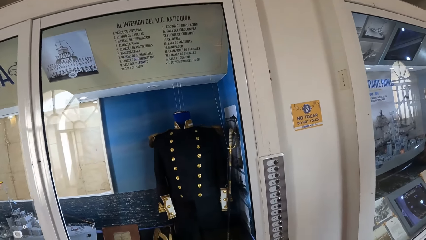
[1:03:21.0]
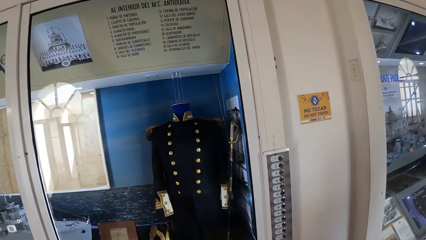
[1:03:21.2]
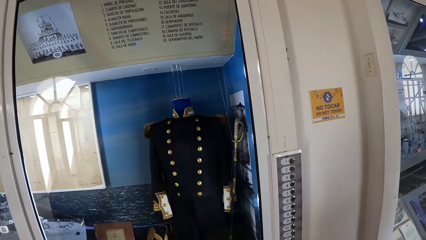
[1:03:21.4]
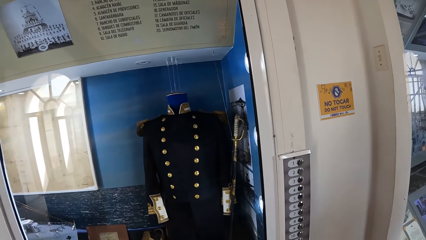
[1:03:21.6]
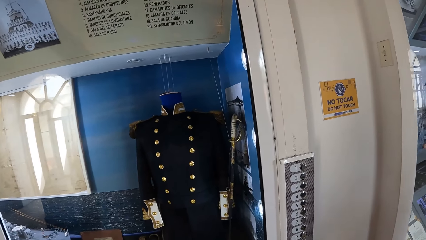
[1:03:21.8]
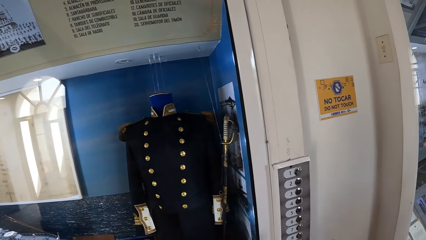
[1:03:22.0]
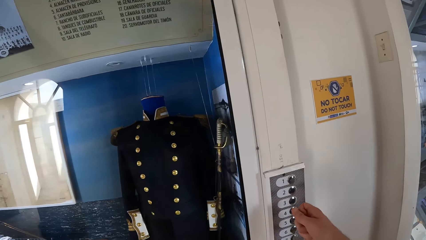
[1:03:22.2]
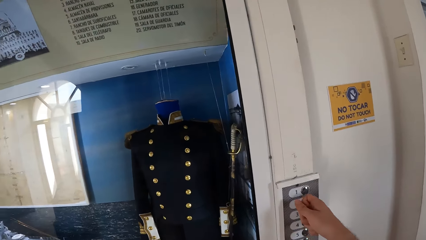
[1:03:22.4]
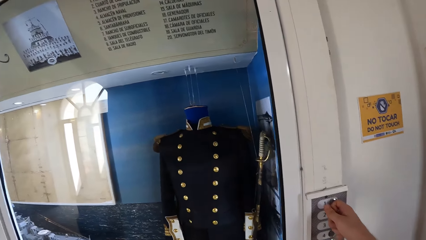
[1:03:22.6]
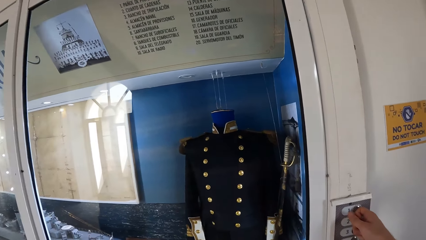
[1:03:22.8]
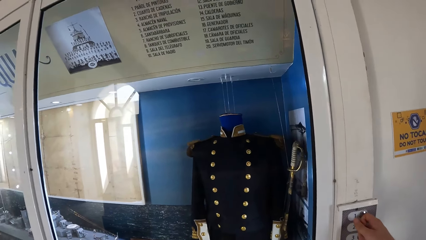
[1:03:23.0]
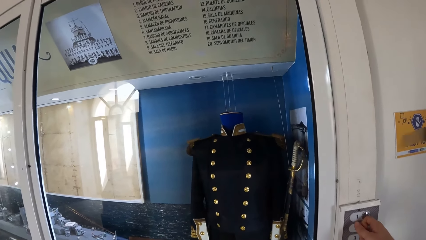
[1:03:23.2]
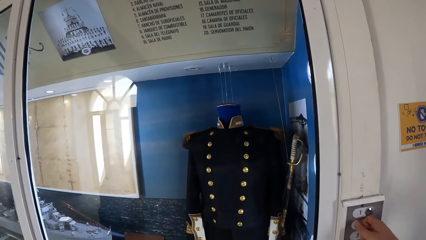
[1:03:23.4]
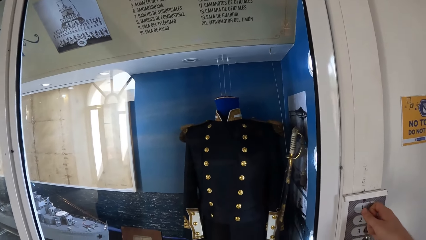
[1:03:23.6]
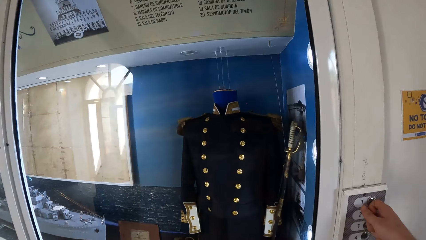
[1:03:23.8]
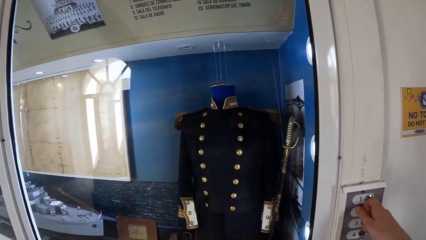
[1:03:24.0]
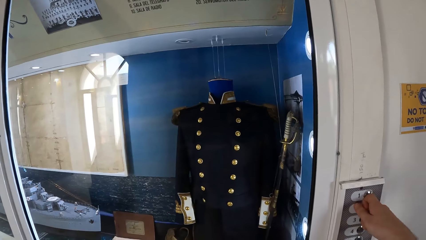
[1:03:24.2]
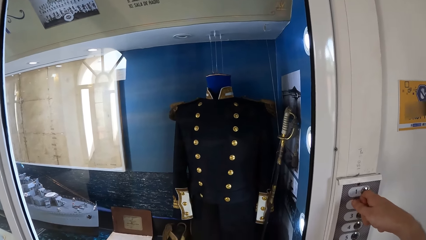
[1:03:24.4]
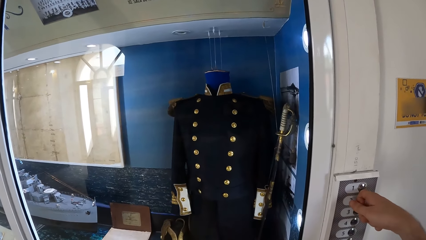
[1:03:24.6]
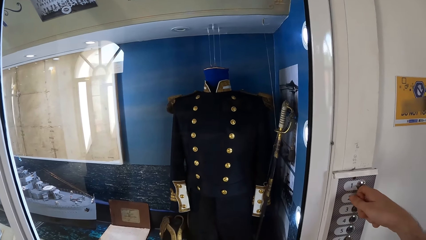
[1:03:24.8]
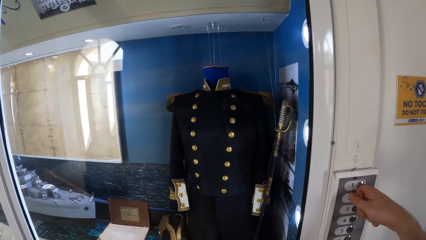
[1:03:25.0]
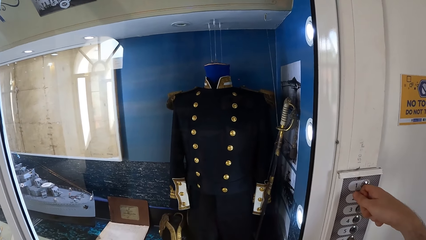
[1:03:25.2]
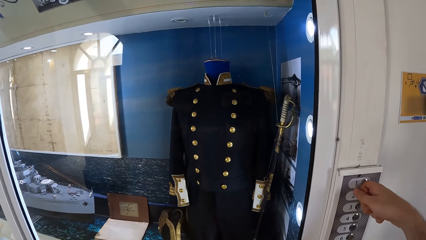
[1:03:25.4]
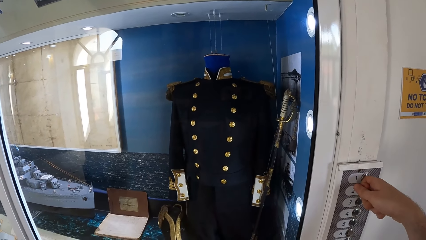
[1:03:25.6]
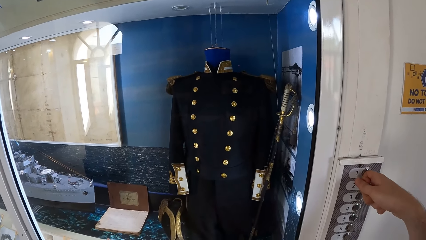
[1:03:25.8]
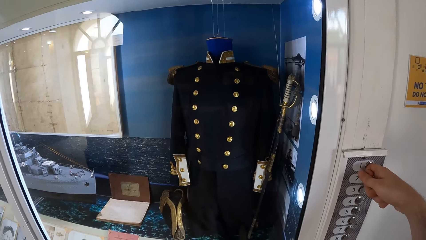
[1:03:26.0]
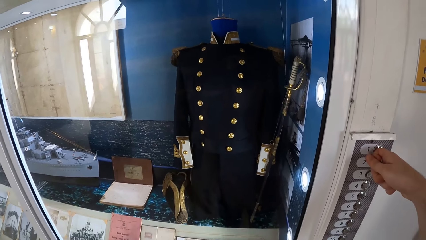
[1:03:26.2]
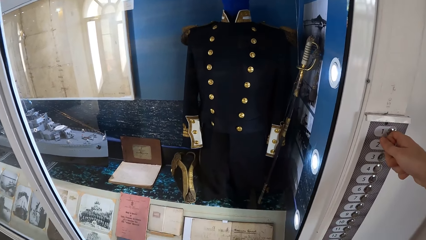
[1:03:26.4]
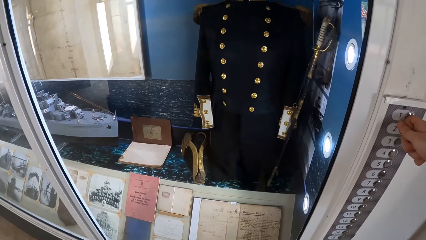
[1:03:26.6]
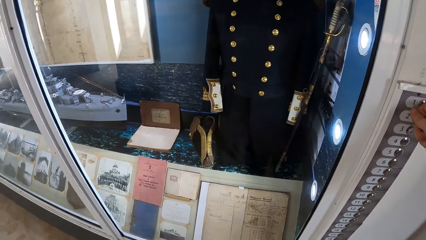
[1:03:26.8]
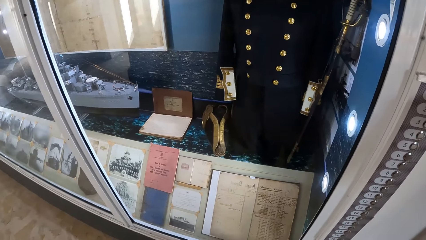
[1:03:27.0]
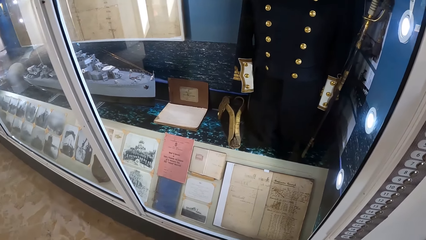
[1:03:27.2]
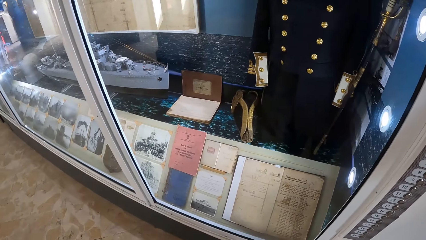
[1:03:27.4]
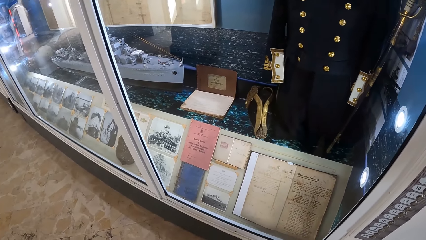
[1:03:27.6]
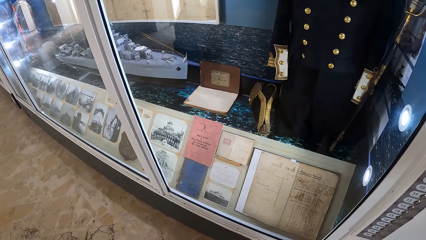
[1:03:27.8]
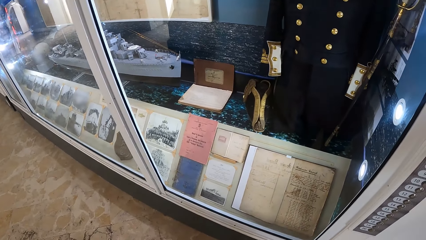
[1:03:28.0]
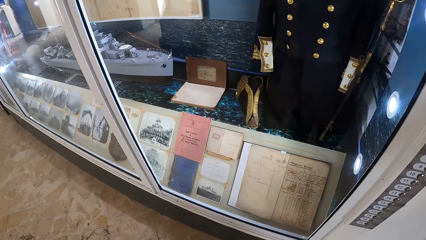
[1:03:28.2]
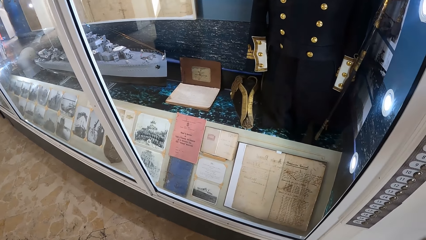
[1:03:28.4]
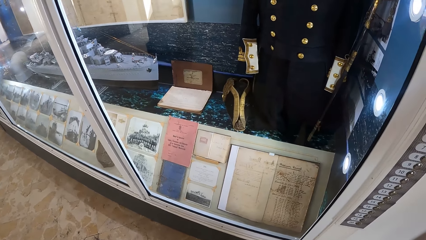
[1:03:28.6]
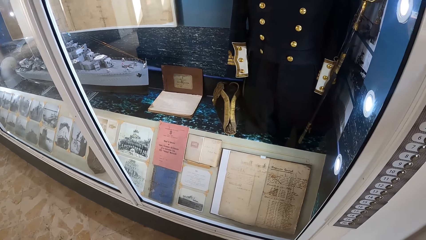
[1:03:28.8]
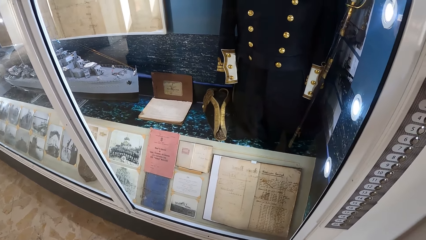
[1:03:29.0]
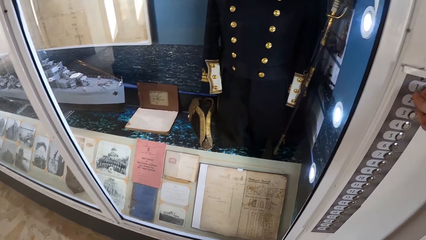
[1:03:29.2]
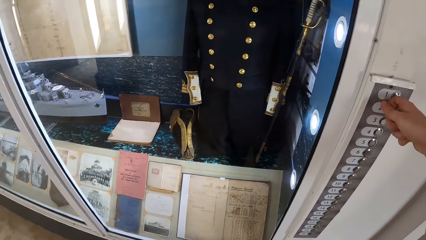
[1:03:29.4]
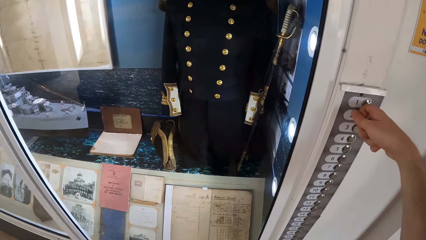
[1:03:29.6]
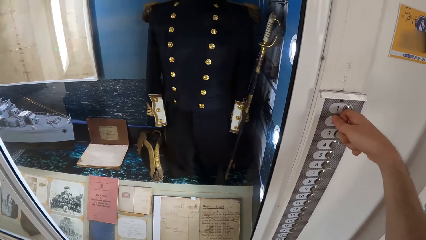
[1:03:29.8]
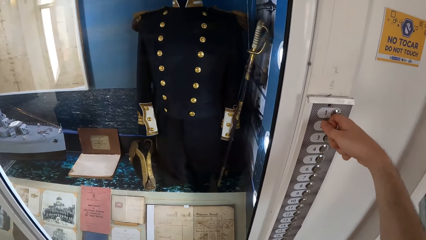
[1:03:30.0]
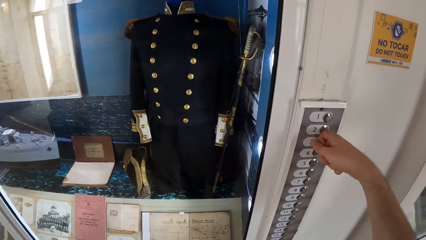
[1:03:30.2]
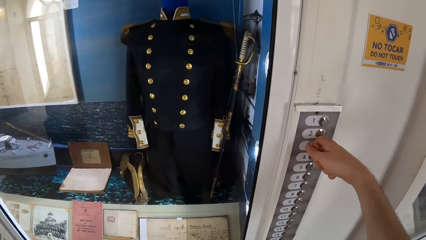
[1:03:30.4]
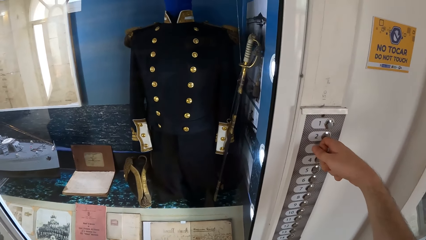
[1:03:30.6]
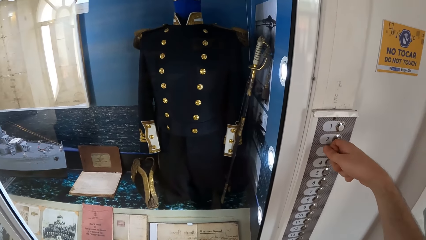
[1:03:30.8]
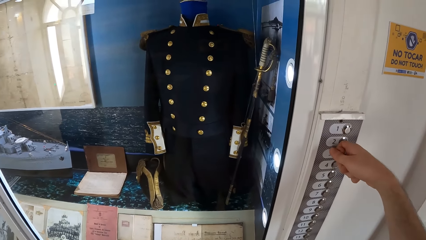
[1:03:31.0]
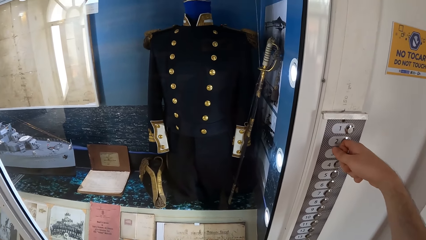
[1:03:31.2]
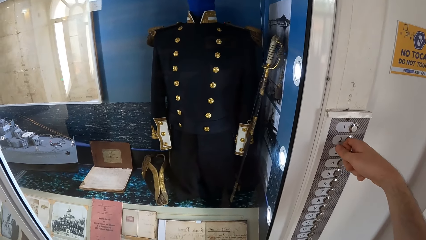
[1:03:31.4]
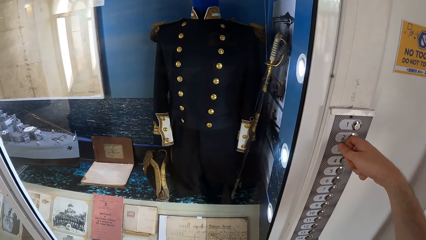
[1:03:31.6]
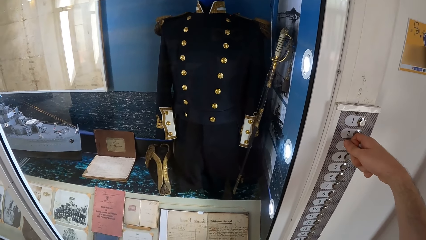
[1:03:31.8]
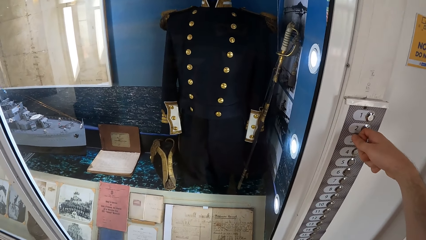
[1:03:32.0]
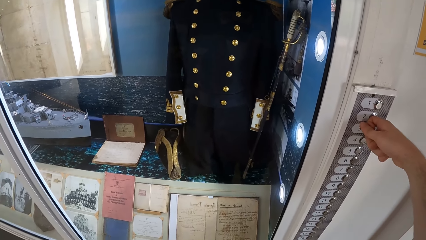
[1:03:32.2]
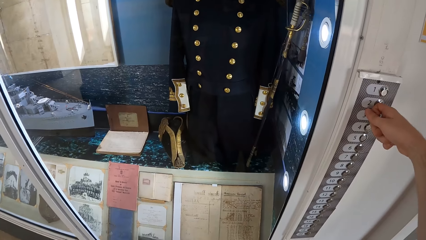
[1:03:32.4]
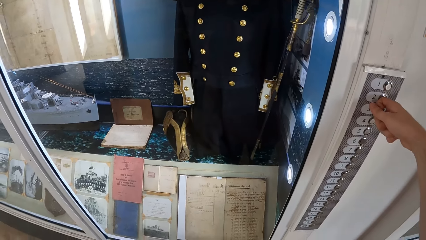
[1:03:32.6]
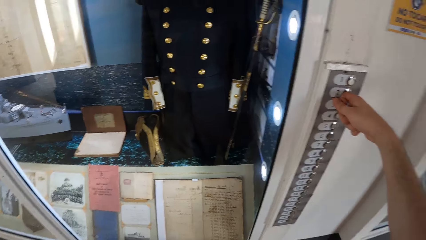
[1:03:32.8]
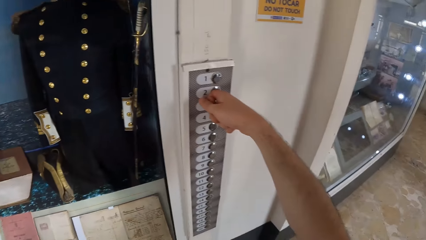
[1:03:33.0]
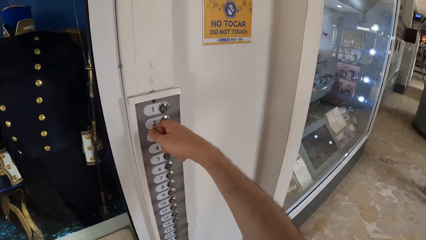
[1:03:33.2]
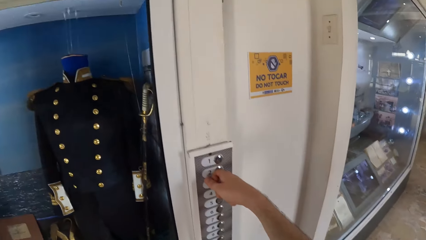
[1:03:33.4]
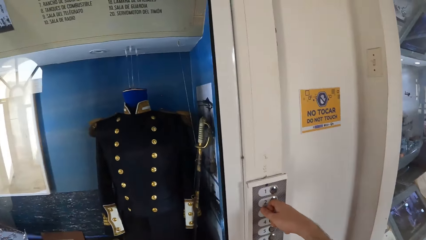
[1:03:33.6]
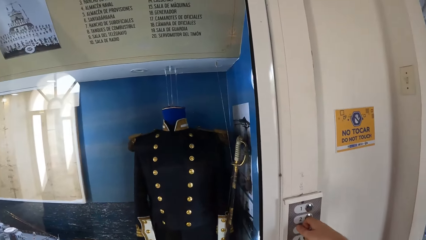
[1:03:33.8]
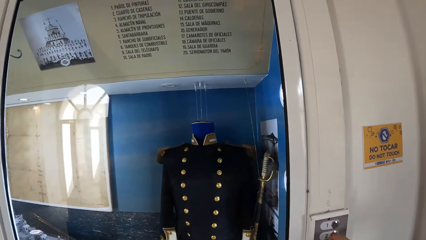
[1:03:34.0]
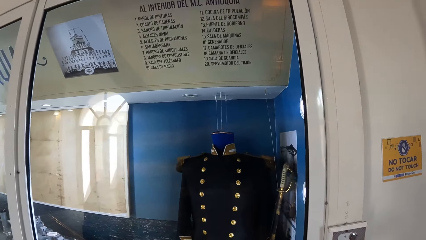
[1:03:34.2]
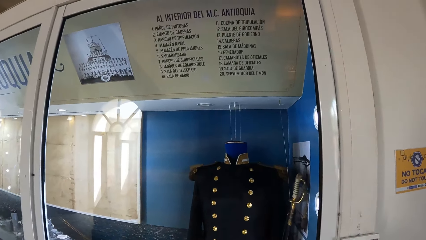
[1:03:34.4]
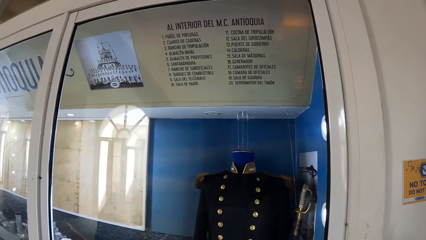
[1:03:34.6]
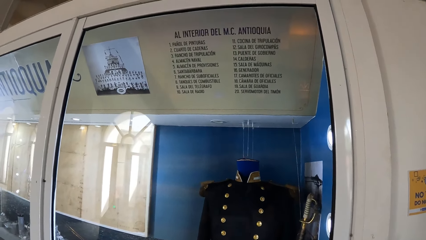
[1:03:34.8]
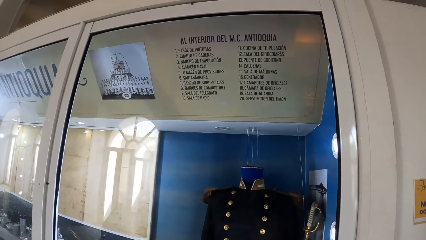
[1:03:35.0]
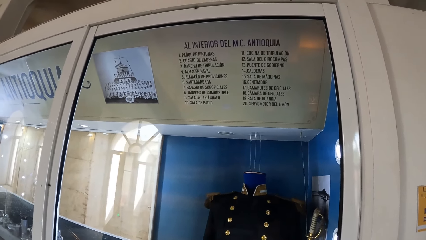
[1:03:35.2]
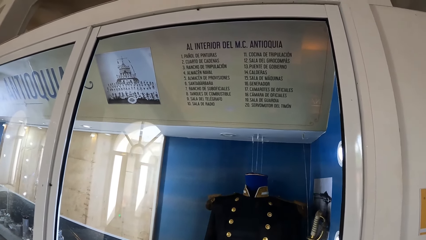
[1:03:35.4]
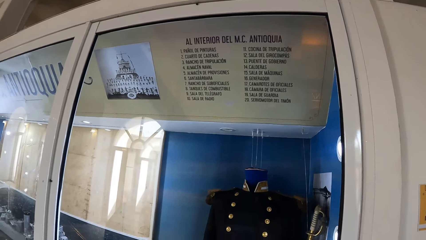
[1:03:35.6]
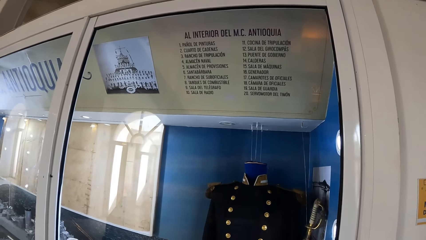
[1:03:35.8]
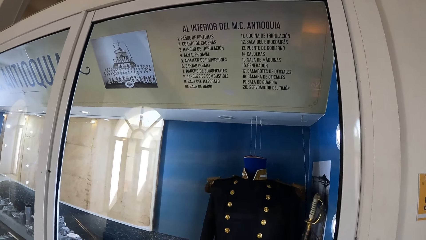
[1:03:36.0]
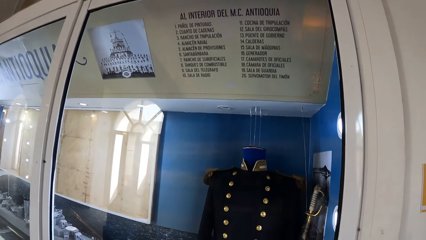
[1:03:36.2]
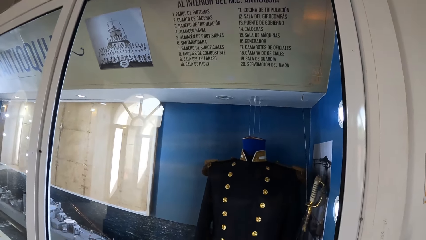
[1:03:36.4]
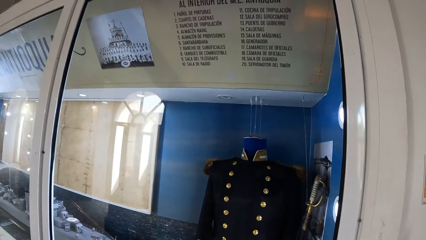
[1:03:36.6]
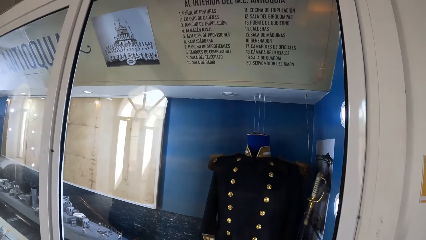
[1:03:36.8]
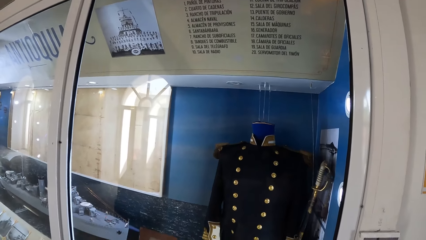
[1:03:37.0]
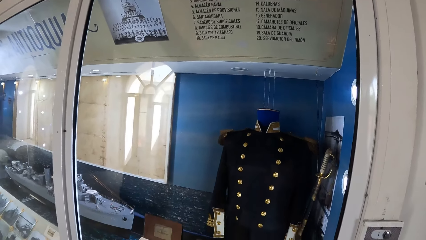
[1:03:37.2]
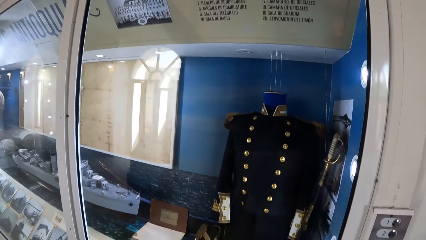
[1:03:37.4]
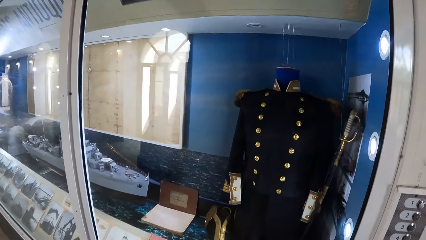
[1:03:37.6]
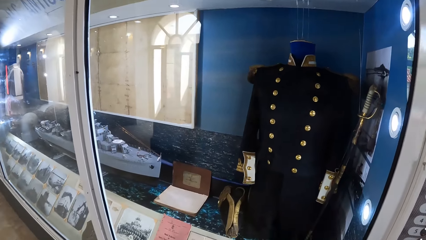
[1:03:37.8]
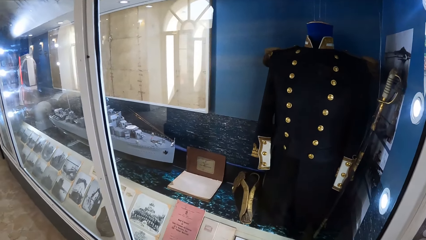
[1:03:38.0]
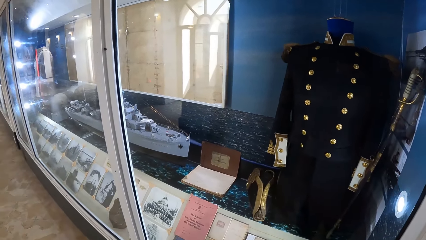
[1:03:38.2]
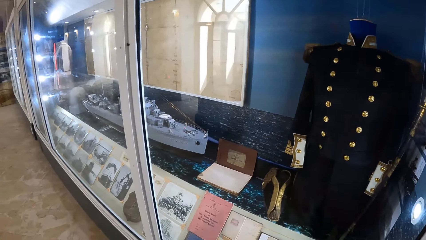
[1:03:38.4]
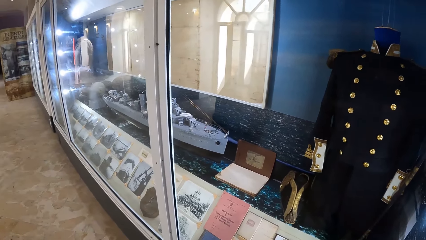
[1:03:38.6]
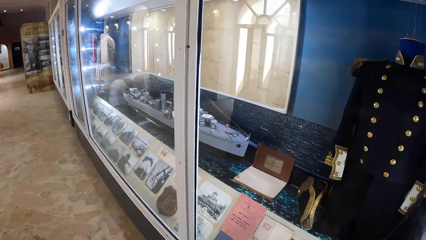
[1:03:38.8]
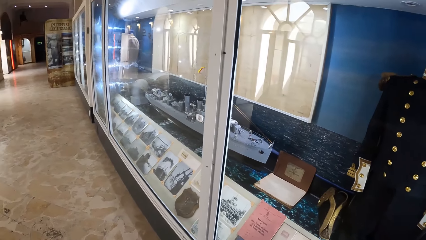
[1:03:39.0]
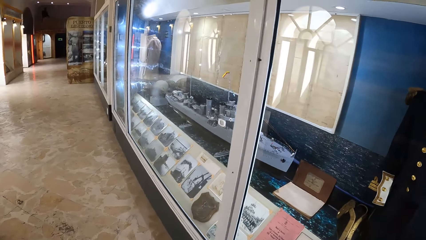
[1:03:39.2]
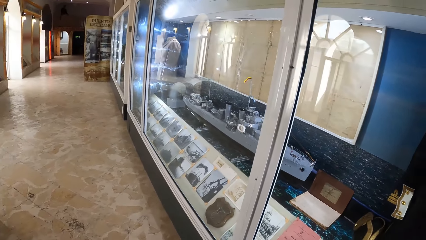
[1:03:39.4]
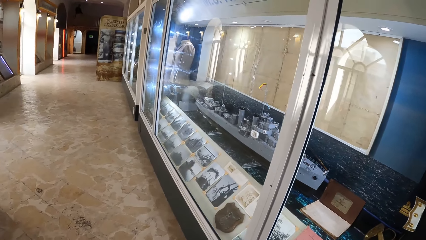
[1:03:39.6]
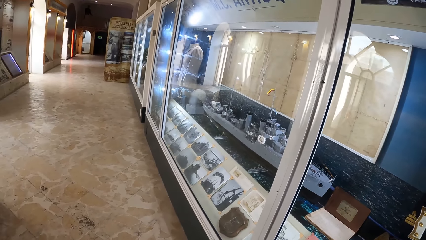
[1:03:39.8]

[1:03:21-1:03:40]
The camera wearer holds a button on the wall with their right hand. They press the button with their right hand finger. They look at the antiques in the museum. They press some buttons on the wall with their right hand.
